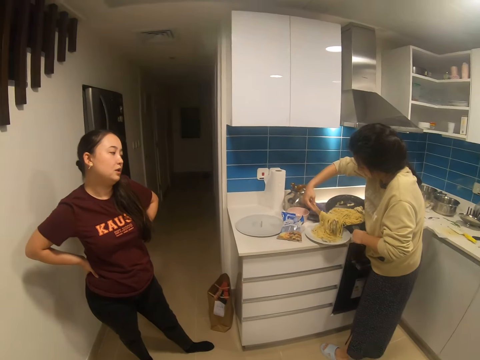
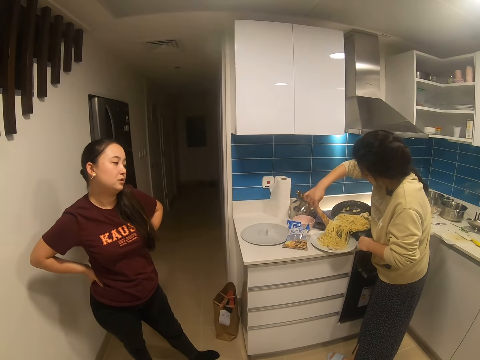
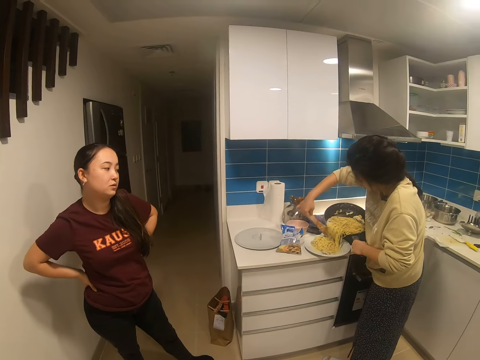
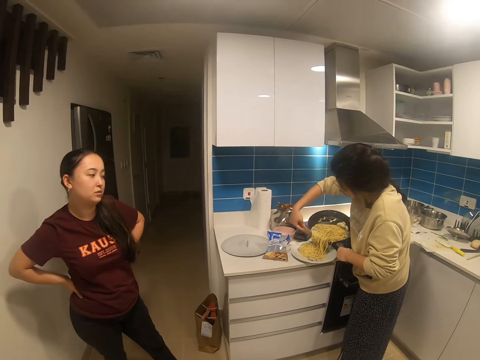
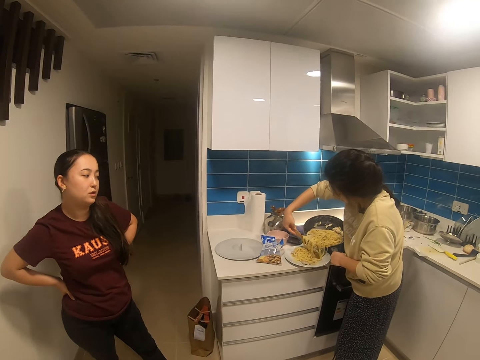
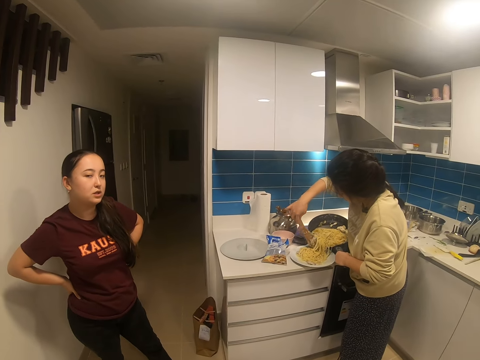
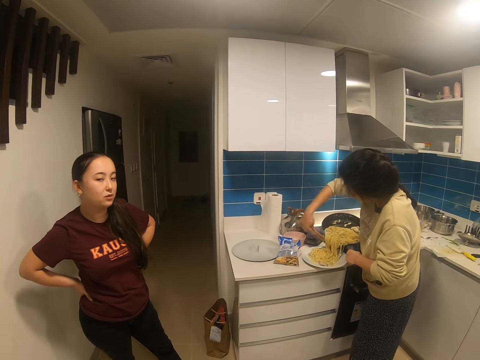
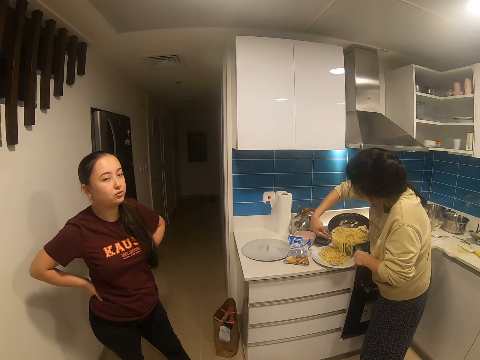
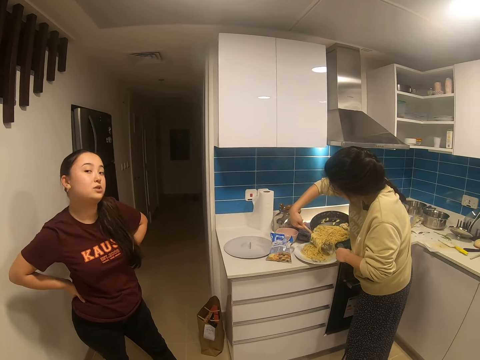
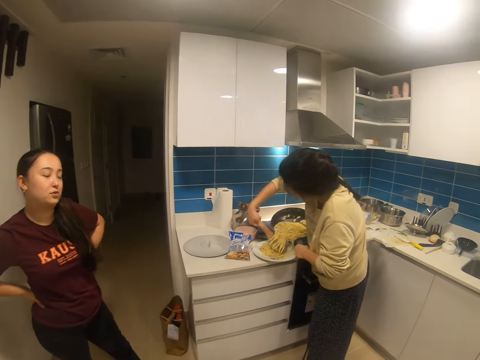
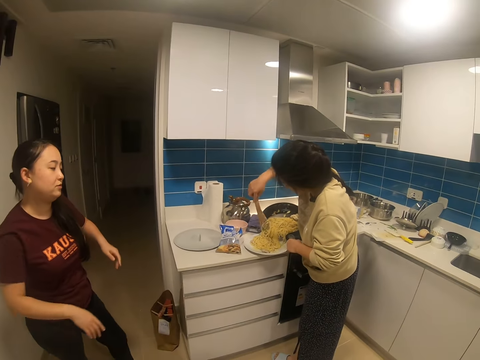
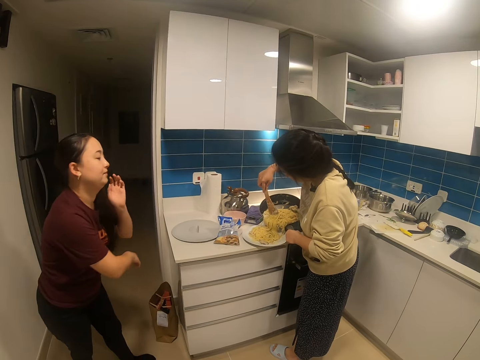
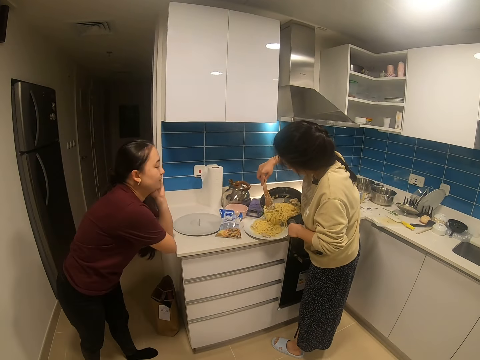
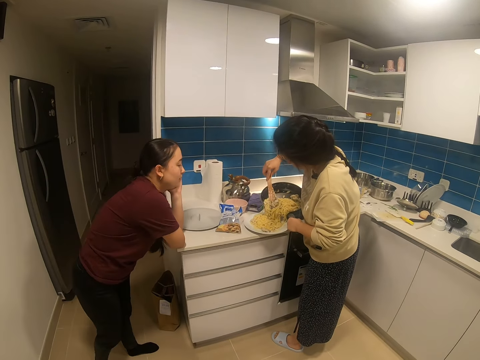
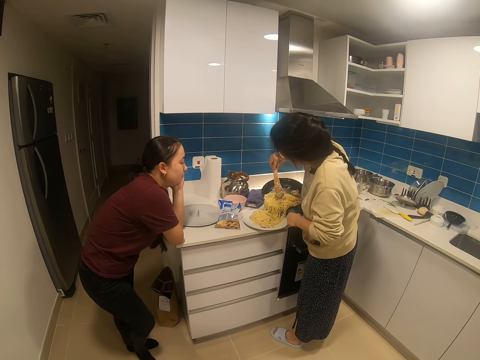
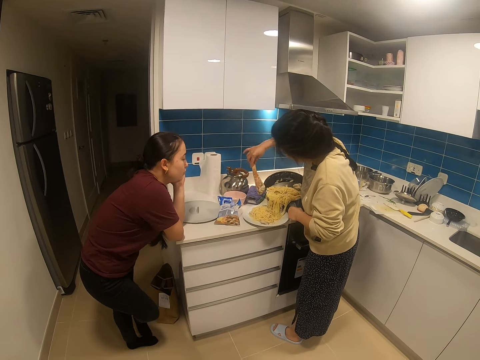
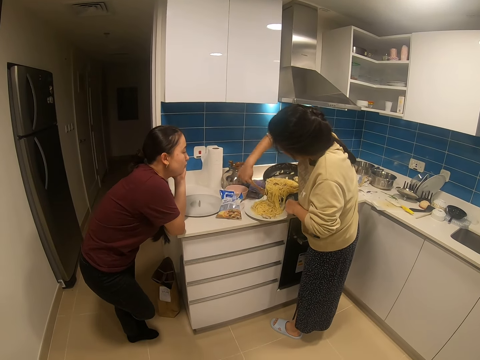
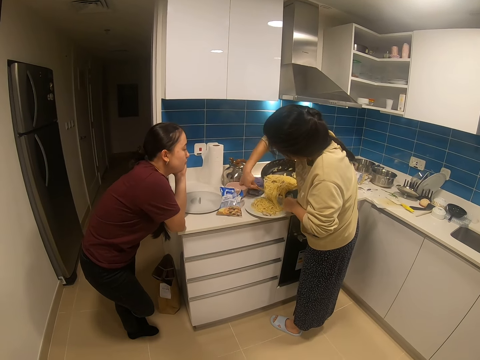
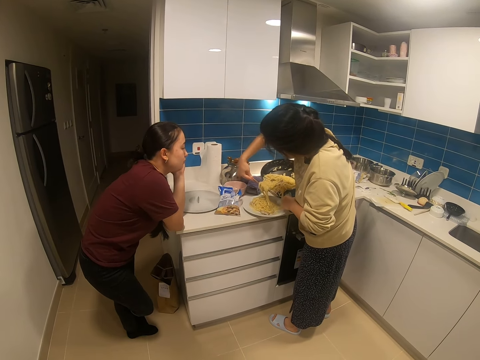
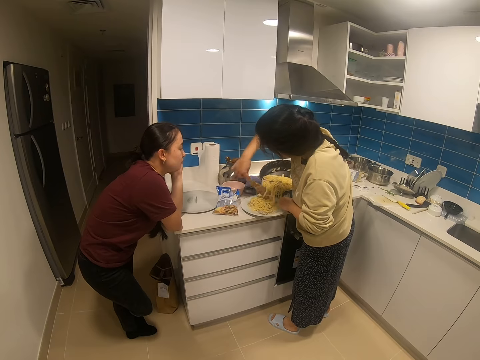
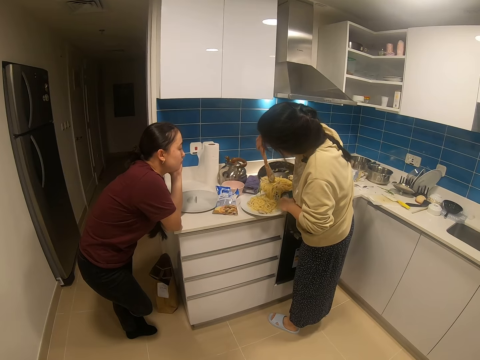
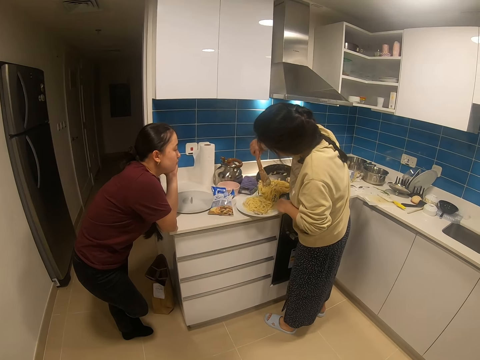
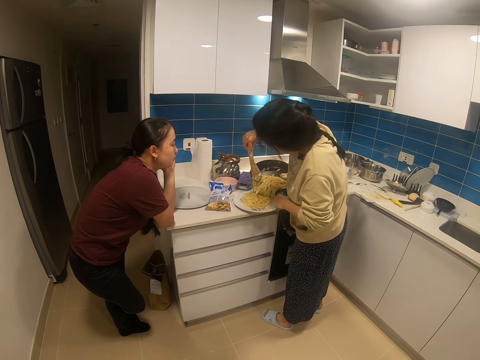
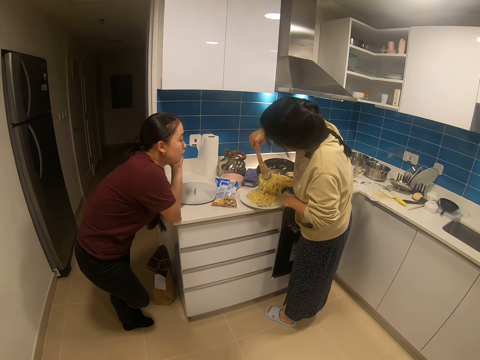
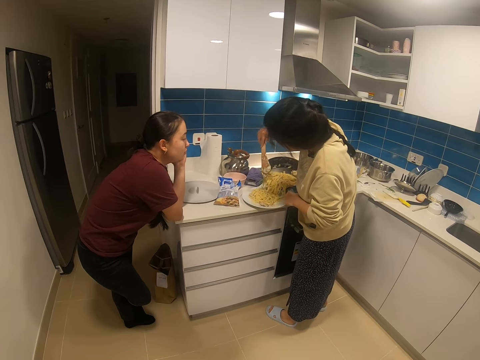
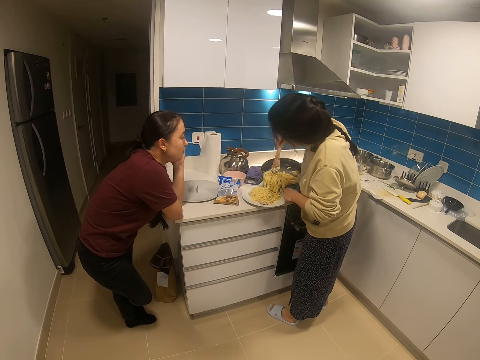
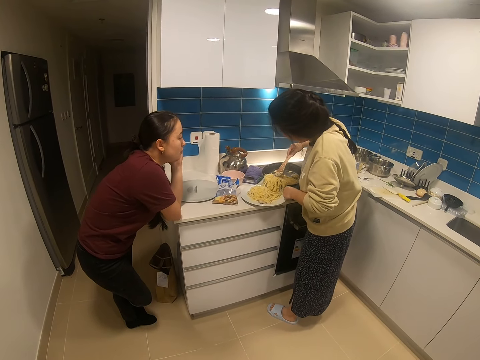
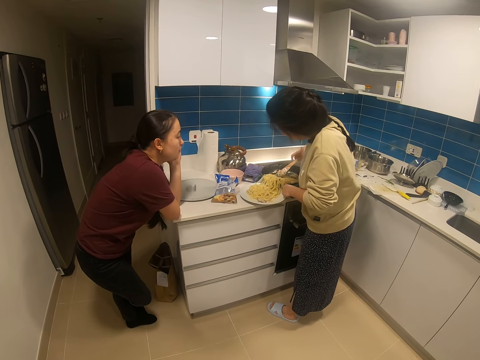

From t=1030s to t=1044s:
The camera wearer dialogues with a woman. Another woman looks at the camera wearer. The first woman pours the spaghetti into a plate with a wooden spoon. The other woman leans on the kitchen cupboard. The first woman pours the spaghetti into the plate with the wooden spoon and puts the spaghetti in the plate.

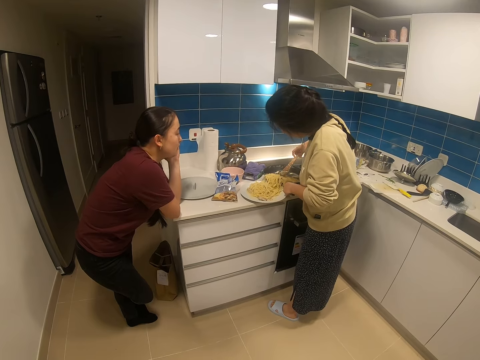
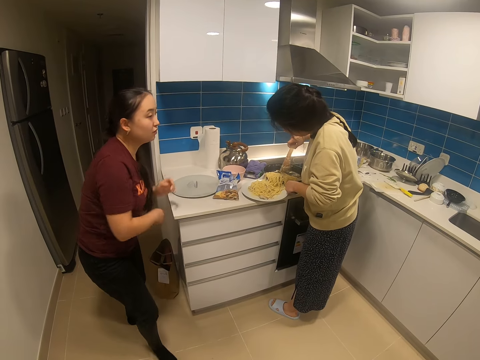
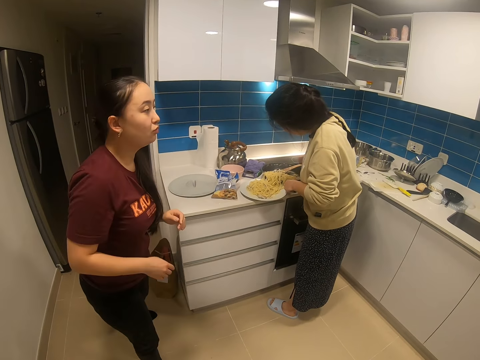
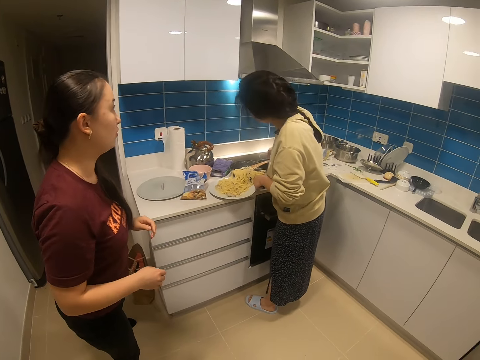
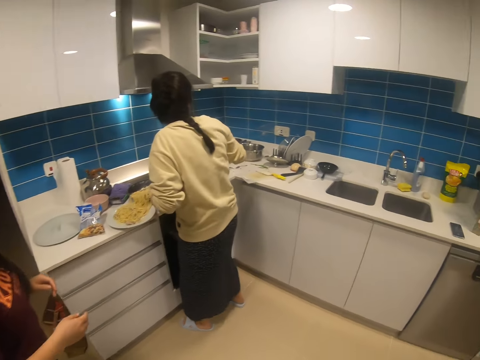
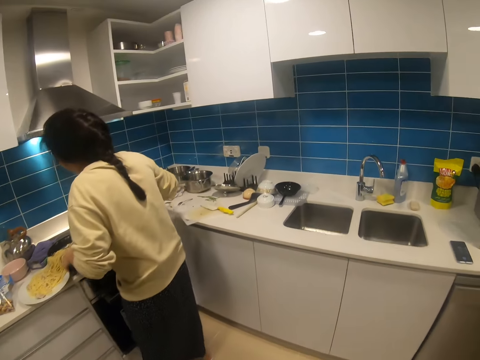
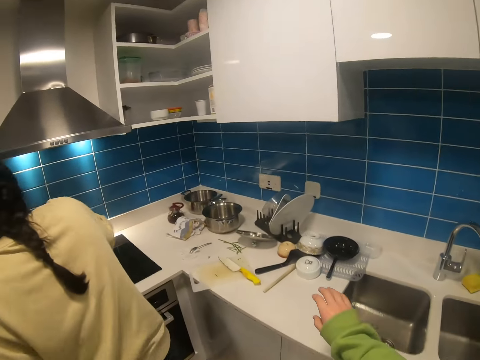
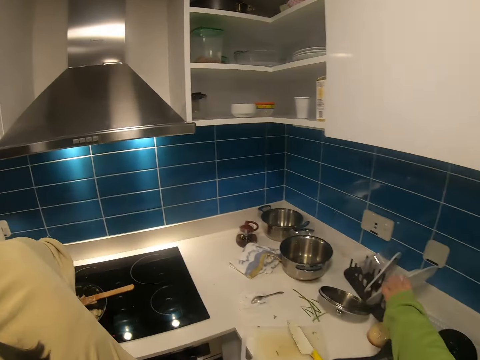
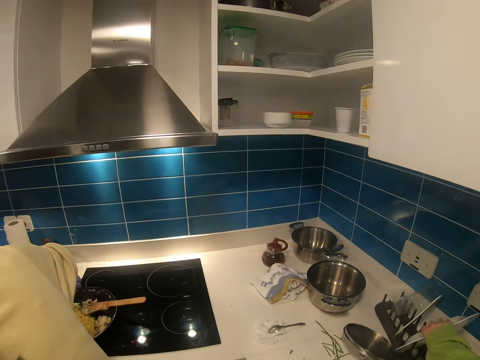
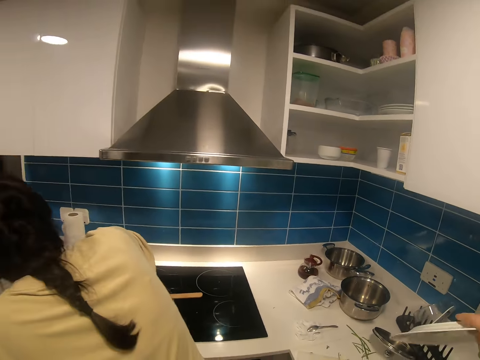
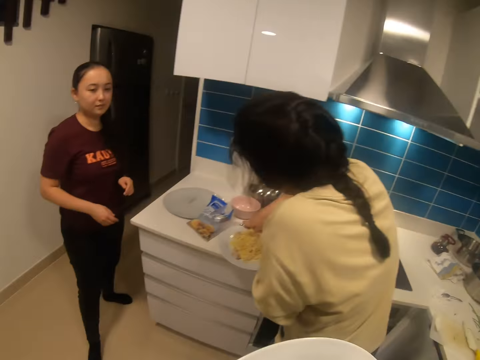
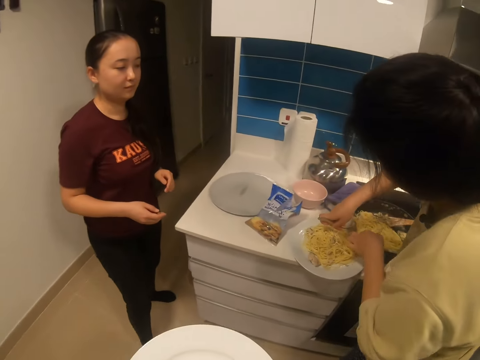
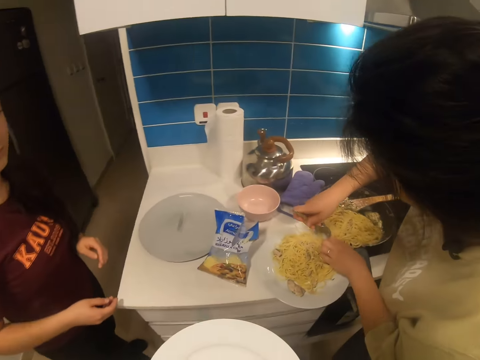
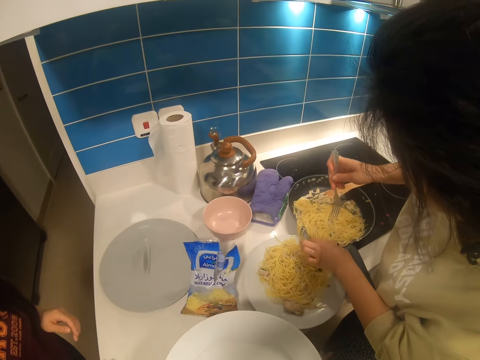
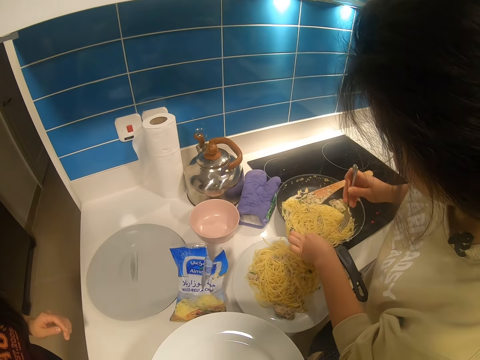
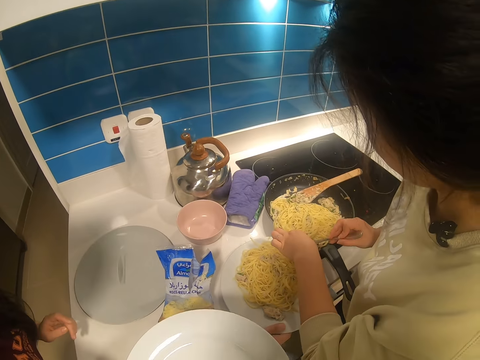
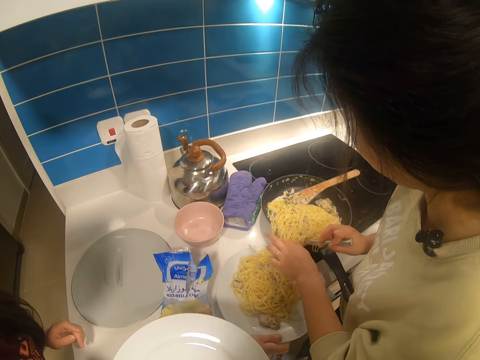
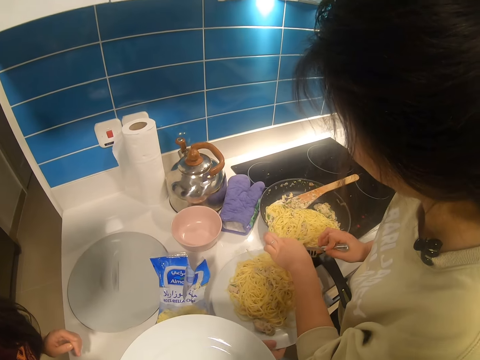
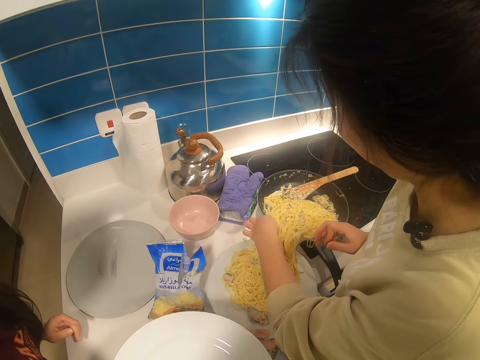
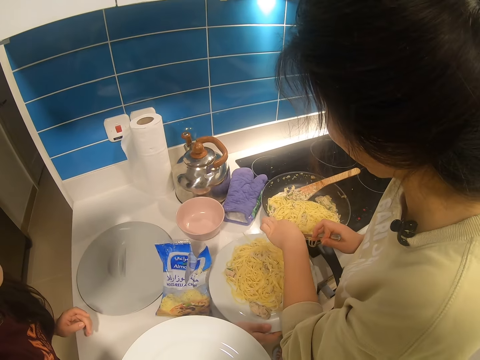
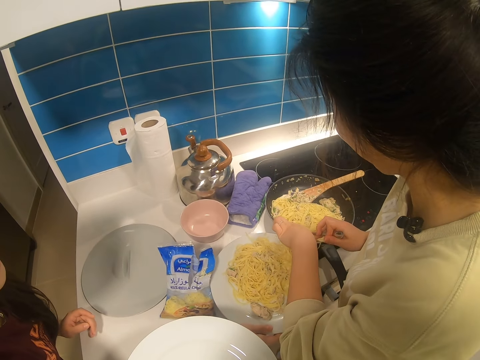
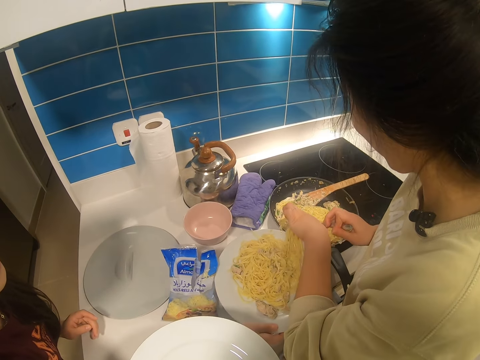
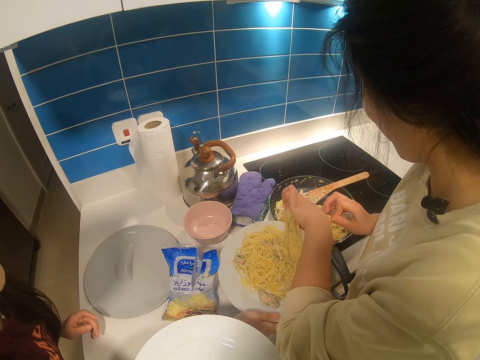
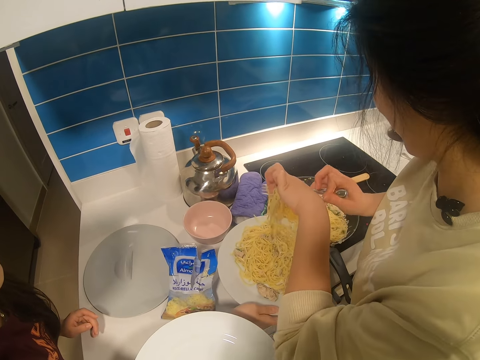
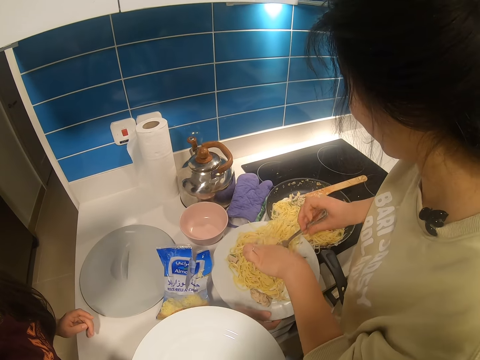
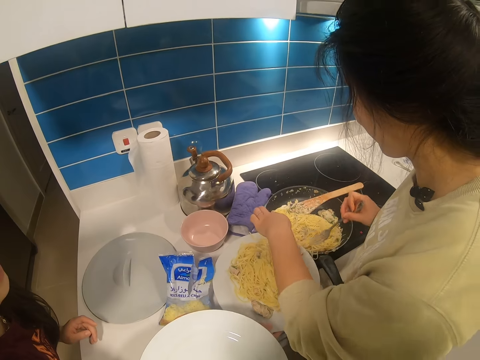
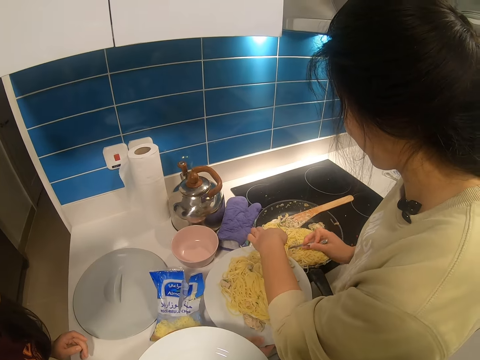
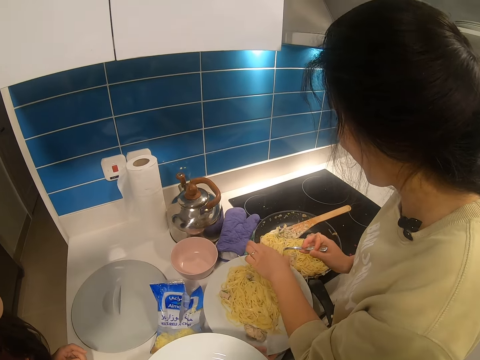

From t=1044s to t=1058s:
A woman stands. The camera wearer walks in the house. Another woman turns to the right. The camera wearer picks a plate from a plate rack. The other woman pours the spaghetti into a plate with a fork. The camera wearer walks to the countertop. The other woman moves the spaghetti from the frying pan with her left hand. The first woman lifts a plate from the countertop. The other woman pours the spaghetti into the plate with the fork.
